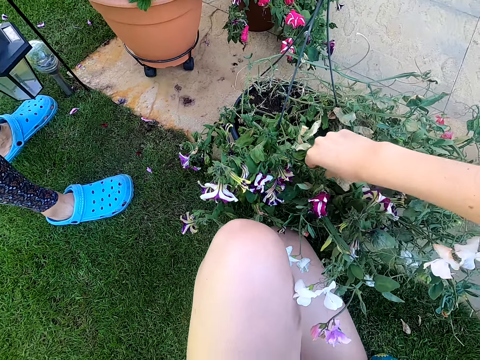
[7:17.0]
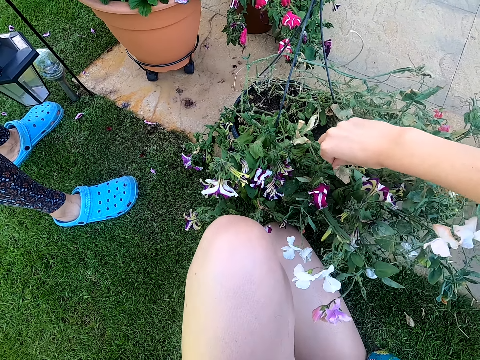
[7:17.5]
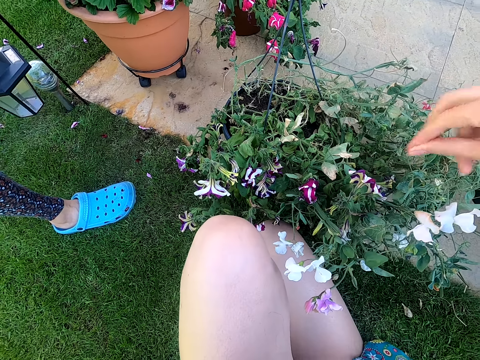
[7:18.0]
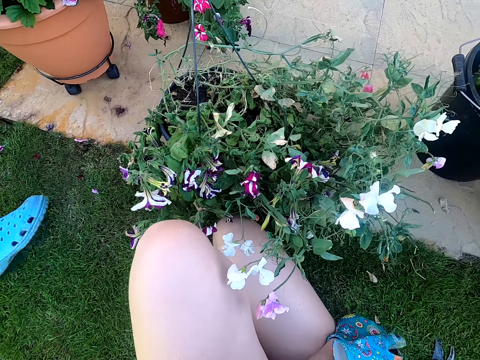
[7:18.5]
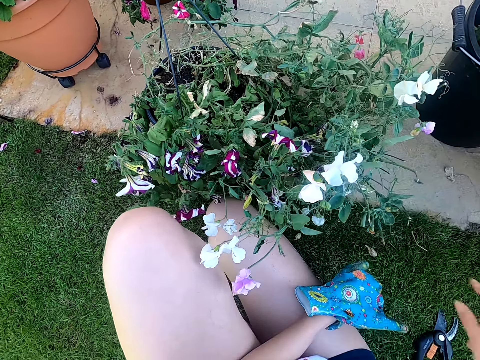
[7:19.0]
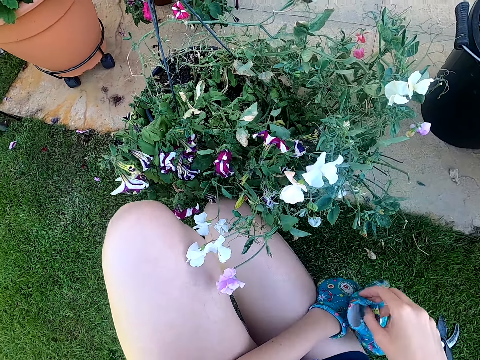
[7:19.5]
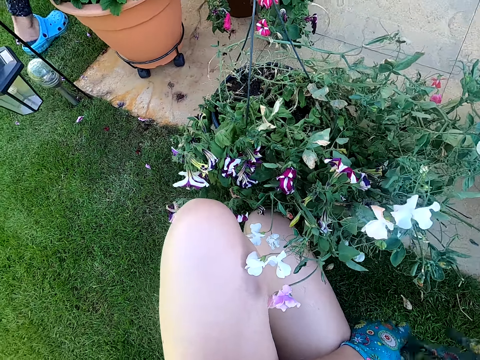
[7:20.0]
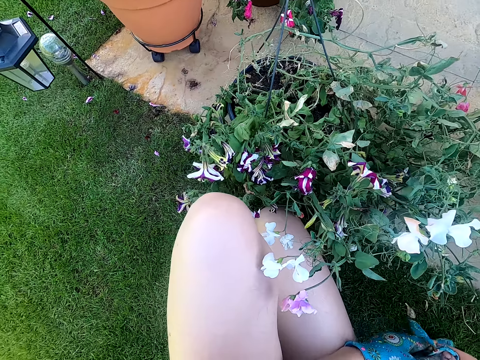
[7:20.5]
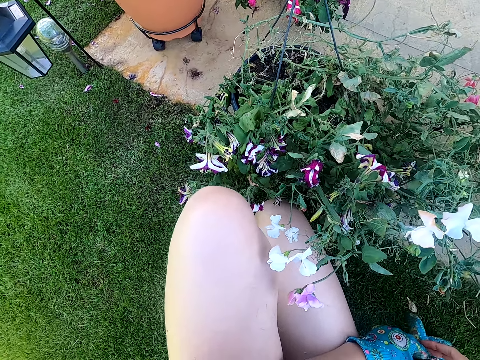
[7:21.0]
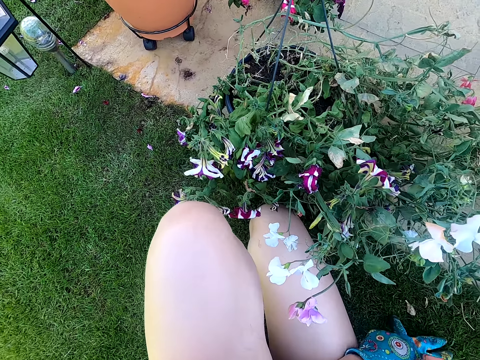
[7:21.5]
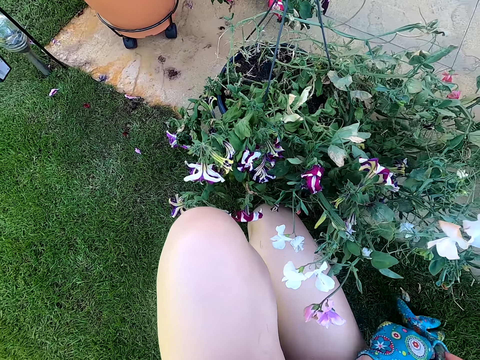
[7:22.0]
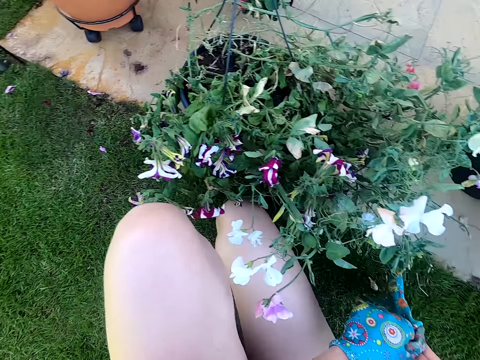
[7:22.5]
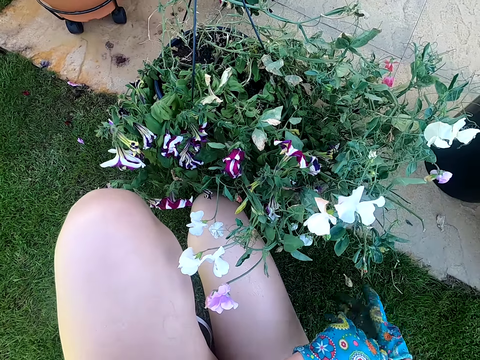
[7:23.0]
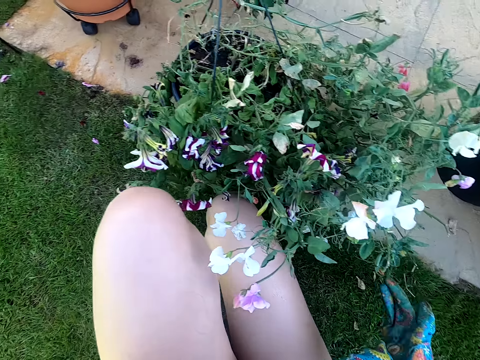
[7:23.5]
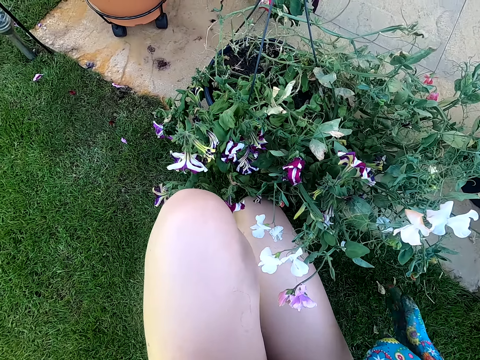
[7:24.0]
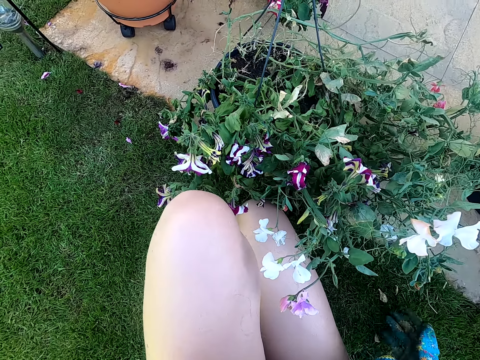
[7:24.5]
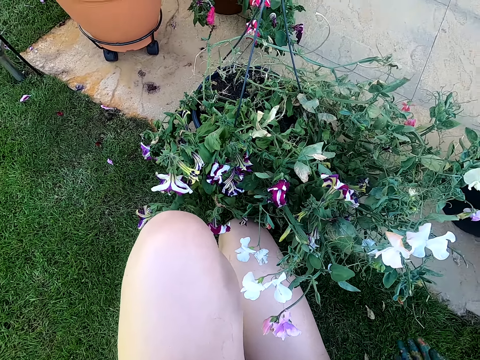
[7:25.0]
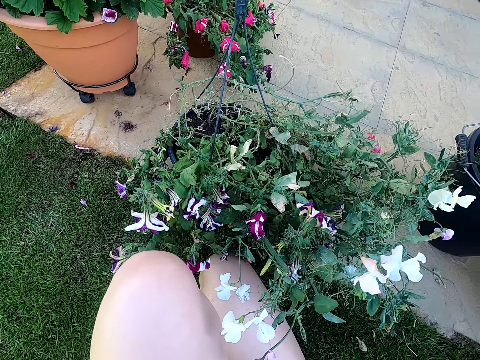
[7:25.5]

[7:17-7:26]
The camera wearer removes something from the potted plant. A person walks. The camera wearer holds the glove with her right hand. She picks up the glove from her thigh. She puts on the glove. She talks.

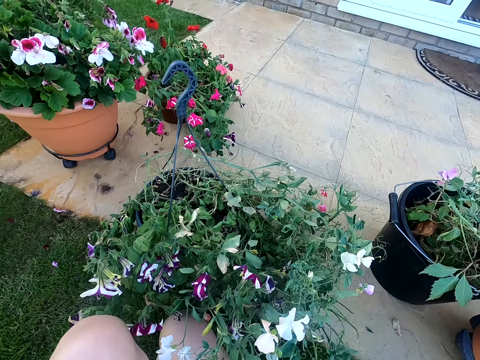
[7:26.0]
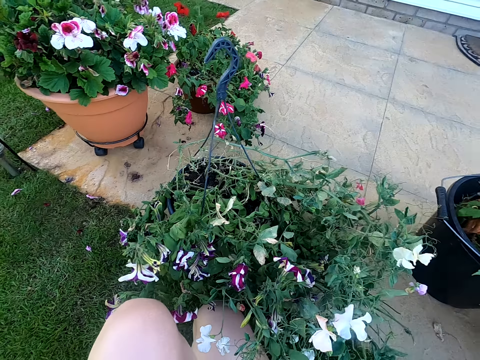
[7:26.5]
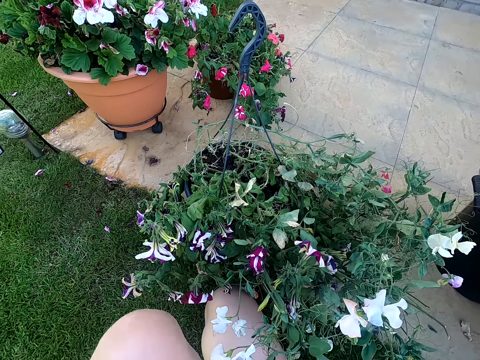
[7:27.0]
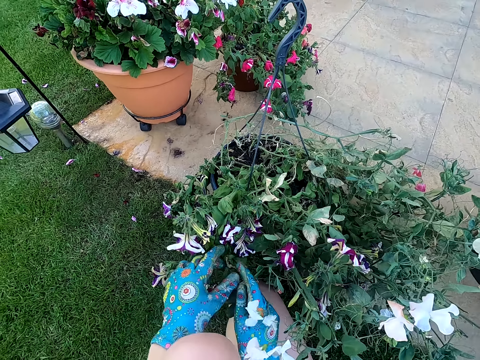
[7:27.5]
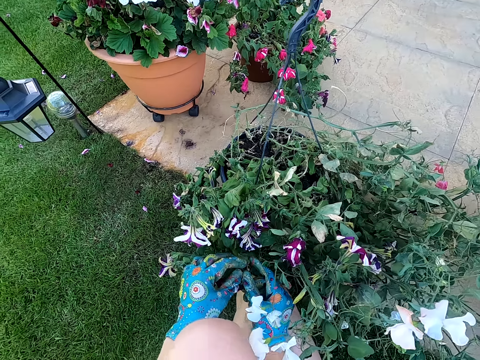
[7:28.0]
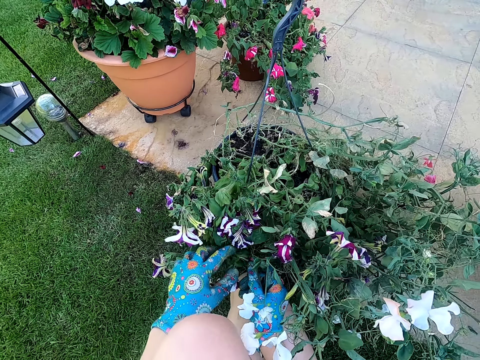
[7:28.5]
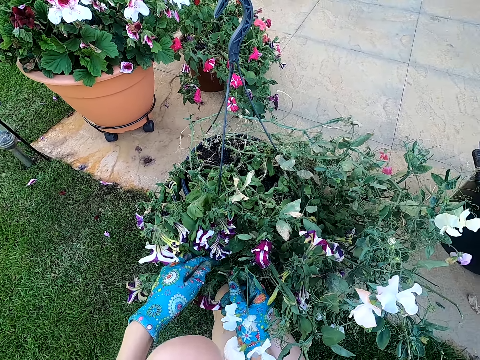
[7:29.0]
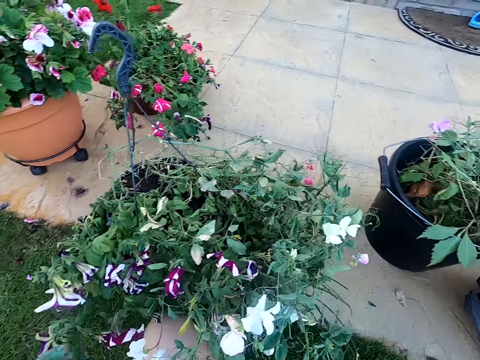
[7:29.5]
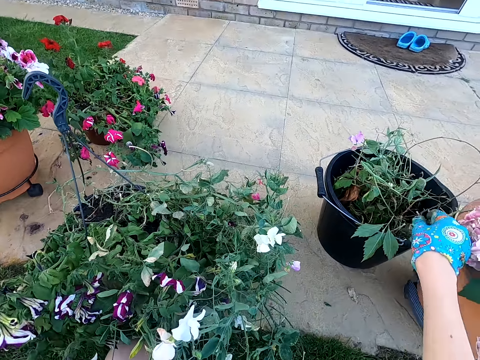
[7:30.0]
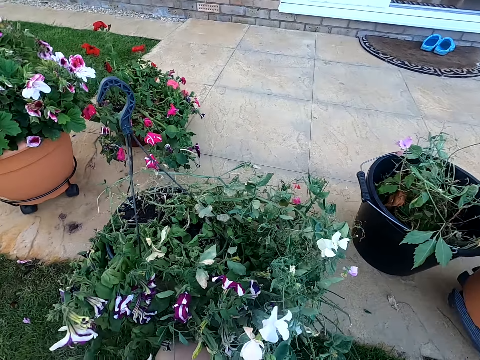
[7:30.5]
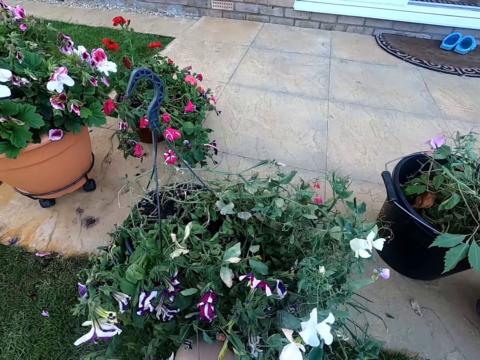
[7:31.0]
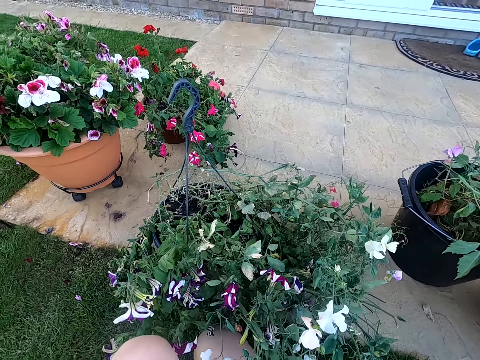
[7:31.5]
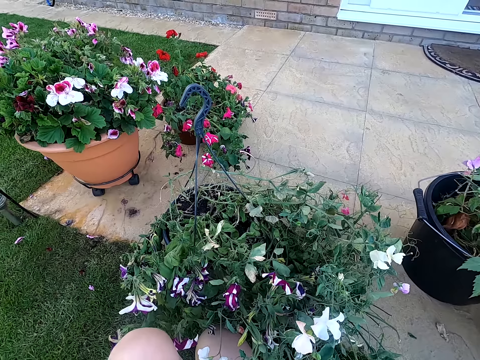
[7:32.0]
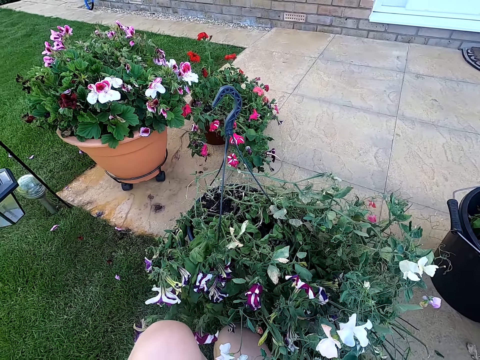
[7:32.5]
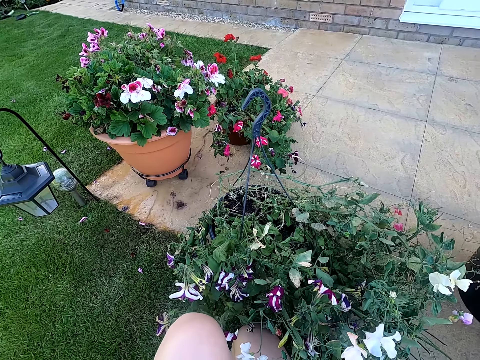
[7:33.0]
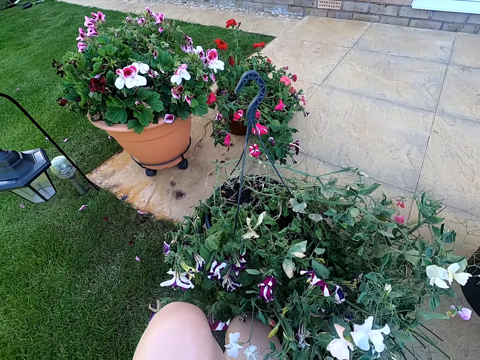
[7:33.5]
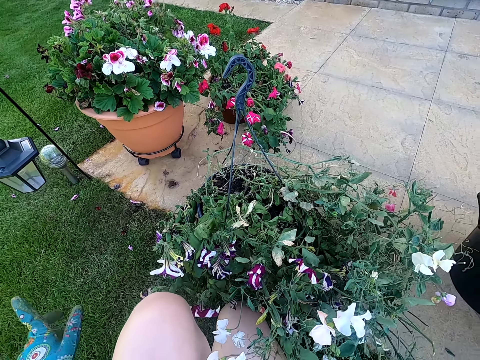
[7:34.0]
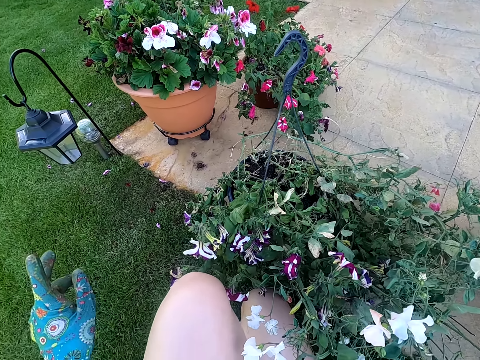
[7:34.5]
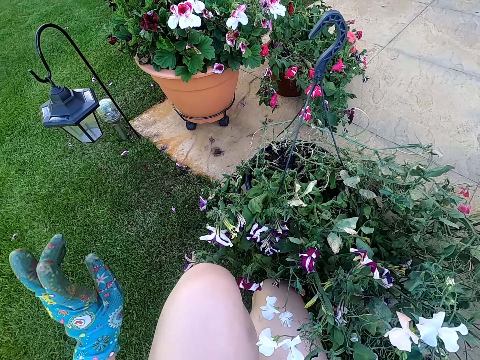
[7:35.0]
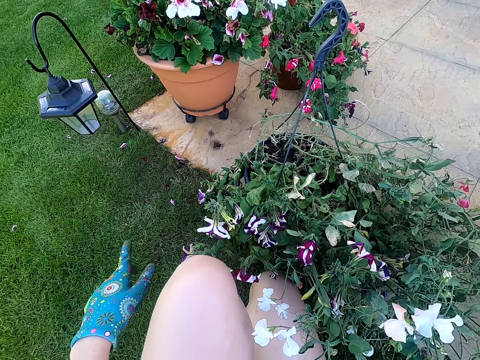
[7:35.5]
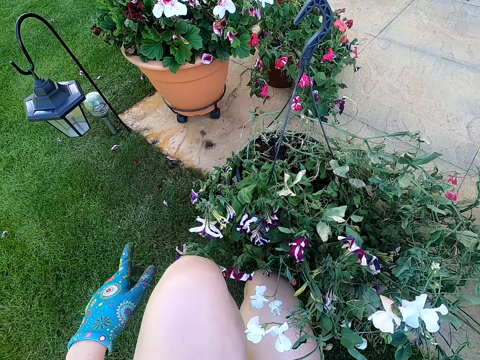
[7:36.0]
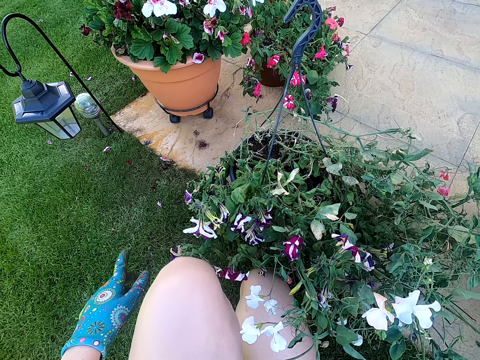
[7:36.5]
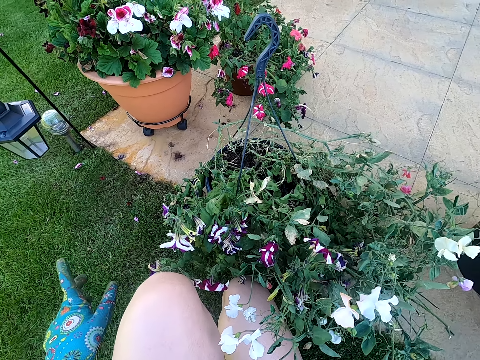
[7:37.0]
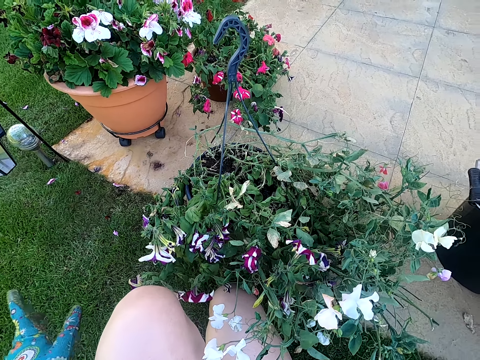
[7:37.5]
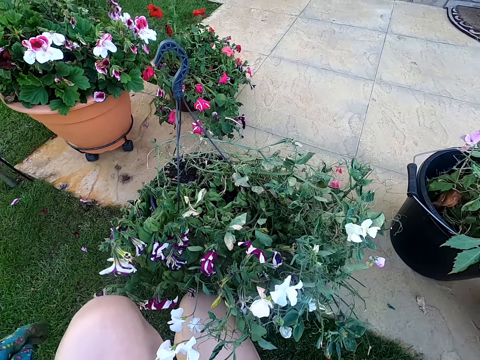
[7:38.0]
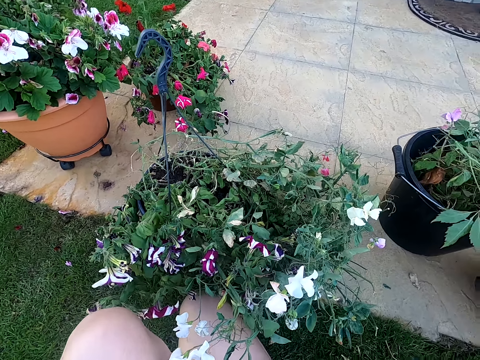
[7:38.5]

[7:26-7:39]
The camera wearer looks around the area. They touch a plant. They remove a leaf or stem from the potted plant. They put the leaf in the bucket. They converse with a woman. They speak with gestures.

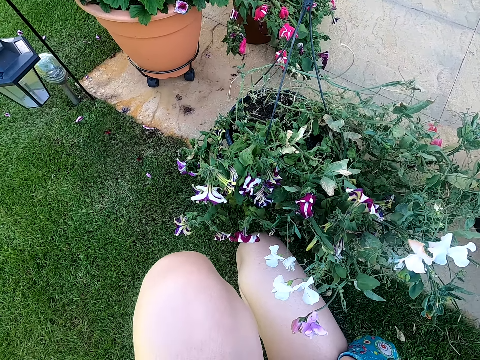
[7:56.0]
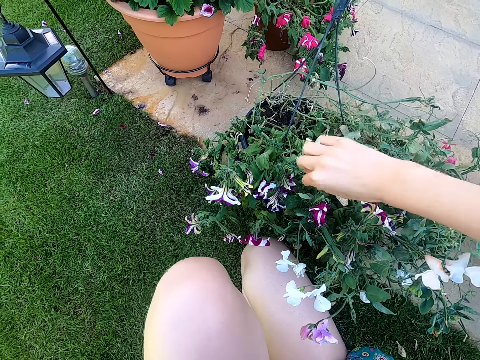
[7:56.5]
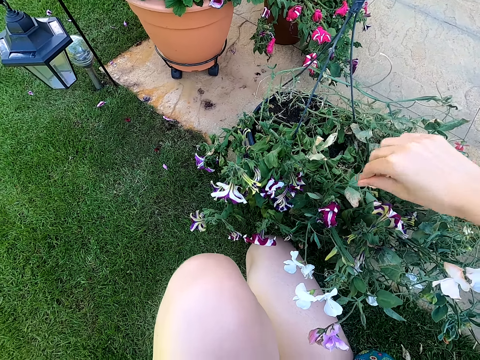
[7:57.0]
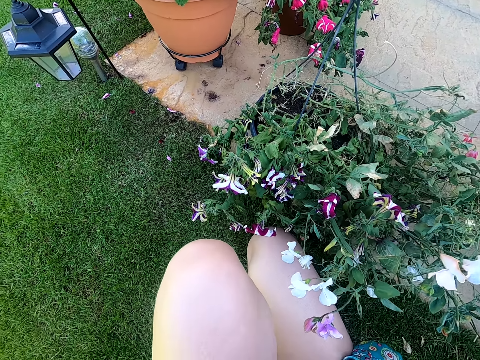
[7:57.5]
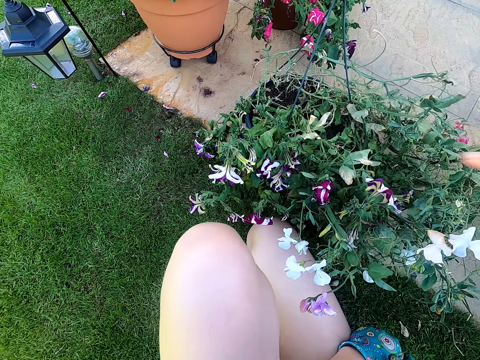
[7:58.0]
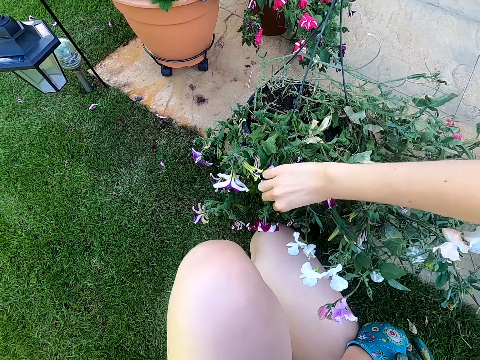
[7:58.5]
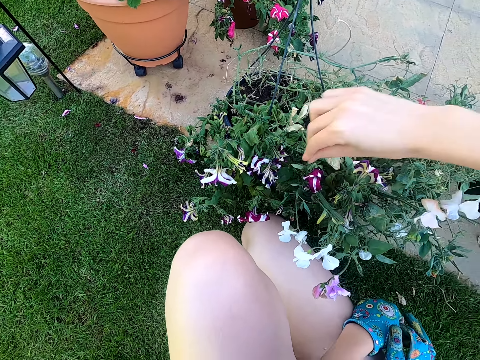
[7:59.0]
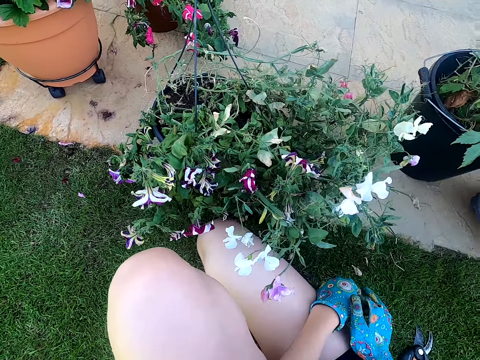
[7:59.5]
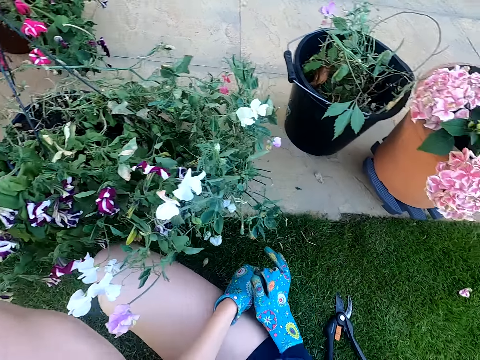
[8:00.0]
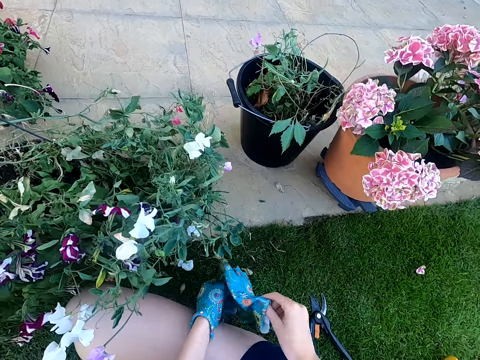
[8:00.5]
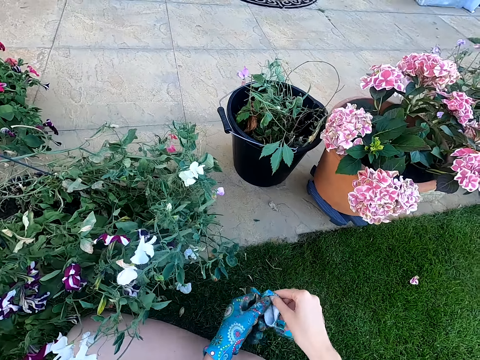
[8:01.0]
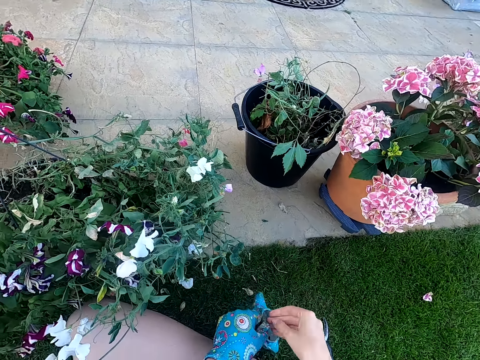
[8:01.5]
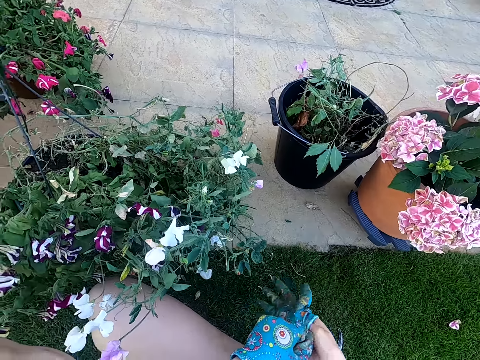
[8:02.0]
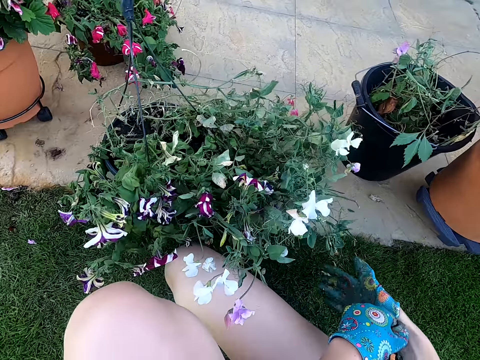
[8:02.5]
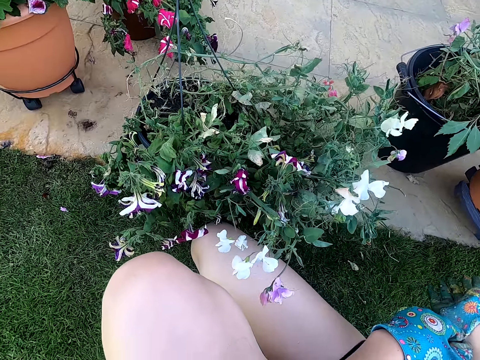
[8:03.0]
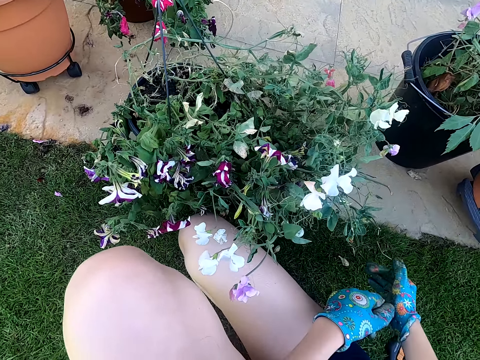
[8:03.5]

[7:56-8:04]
The camera wearer removes something from the potted plant. They remove something from the potted plant again. They hold the glove with the right hand. They pick the glove from the floor. They put on the glove.
